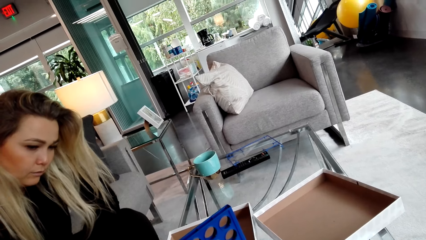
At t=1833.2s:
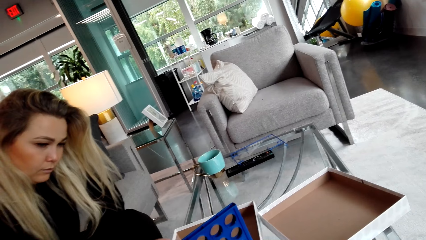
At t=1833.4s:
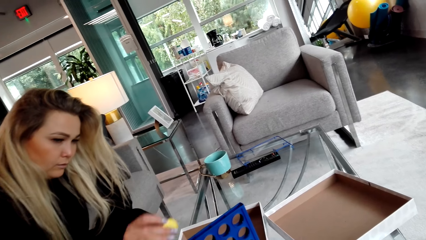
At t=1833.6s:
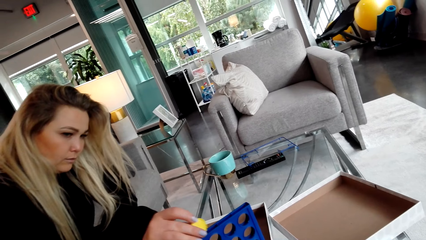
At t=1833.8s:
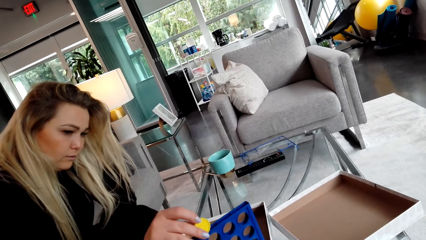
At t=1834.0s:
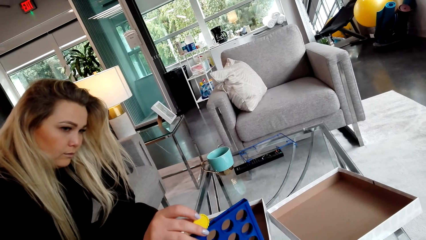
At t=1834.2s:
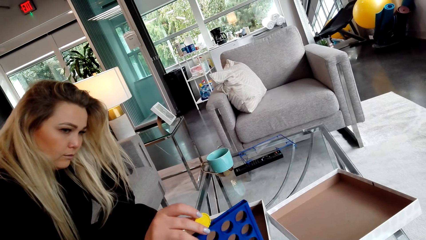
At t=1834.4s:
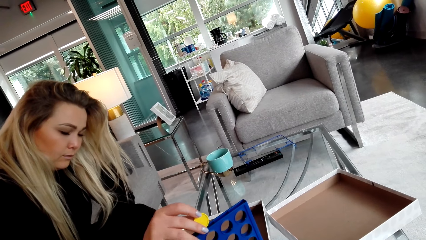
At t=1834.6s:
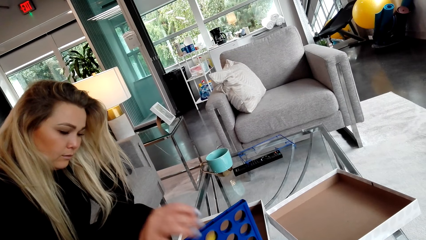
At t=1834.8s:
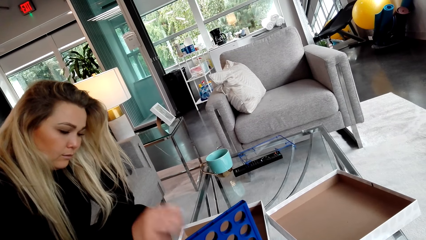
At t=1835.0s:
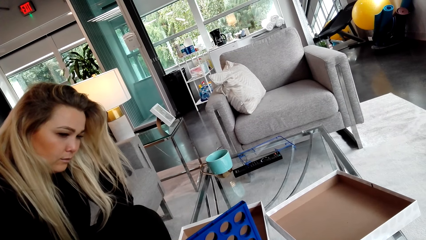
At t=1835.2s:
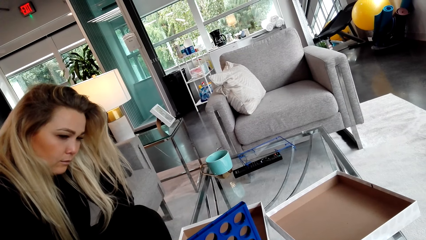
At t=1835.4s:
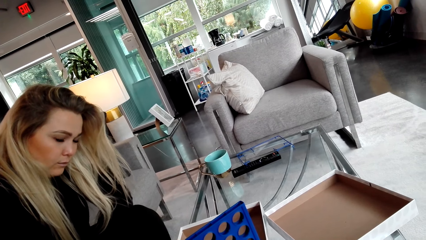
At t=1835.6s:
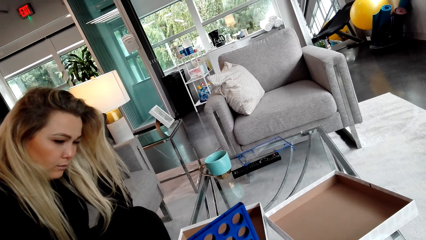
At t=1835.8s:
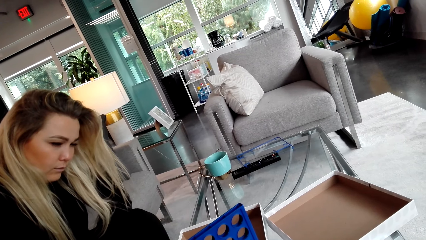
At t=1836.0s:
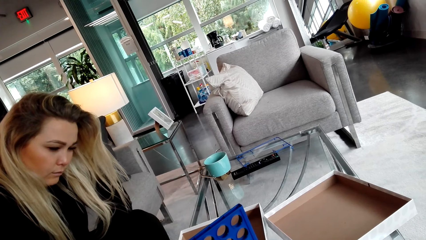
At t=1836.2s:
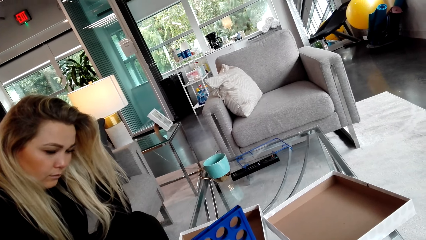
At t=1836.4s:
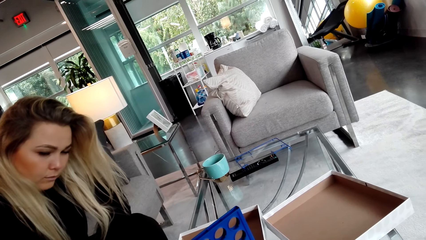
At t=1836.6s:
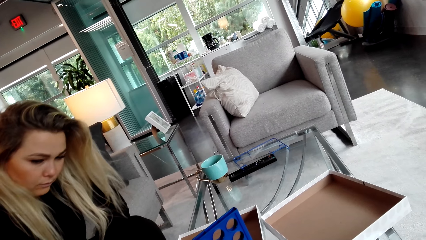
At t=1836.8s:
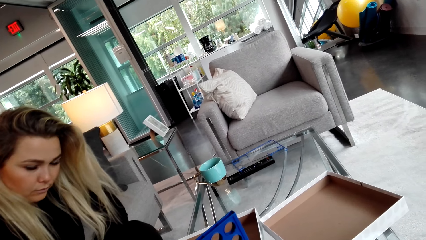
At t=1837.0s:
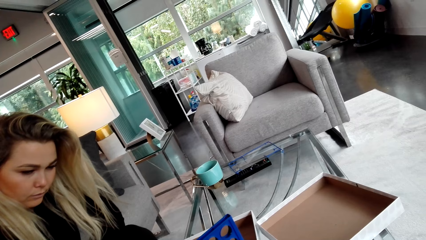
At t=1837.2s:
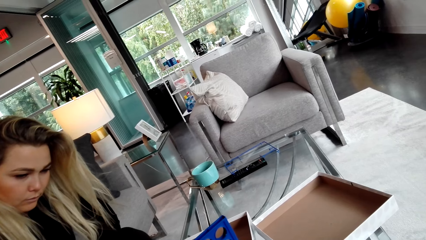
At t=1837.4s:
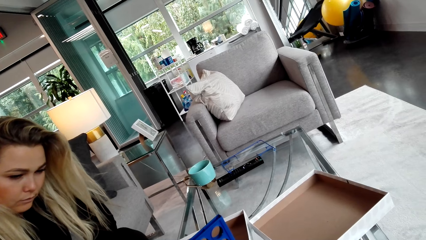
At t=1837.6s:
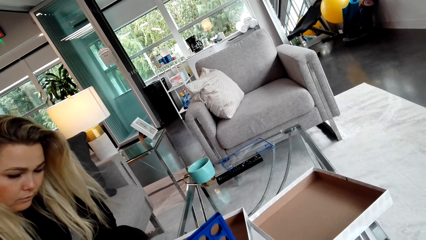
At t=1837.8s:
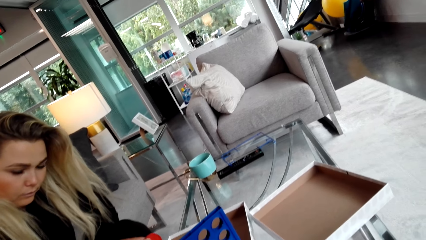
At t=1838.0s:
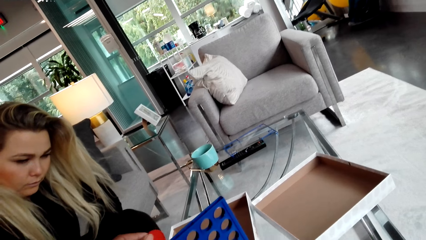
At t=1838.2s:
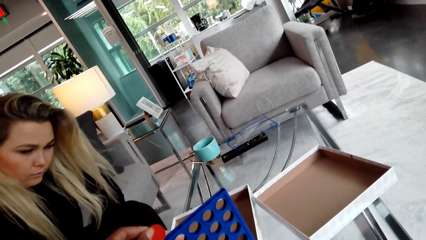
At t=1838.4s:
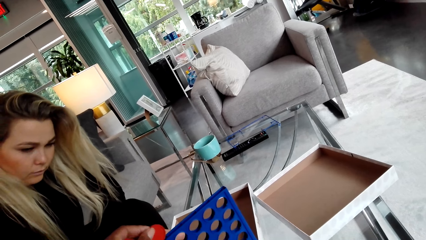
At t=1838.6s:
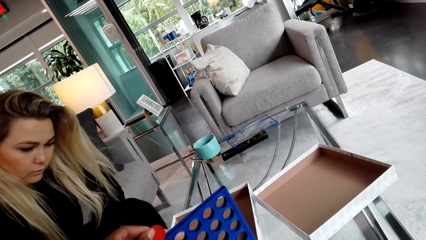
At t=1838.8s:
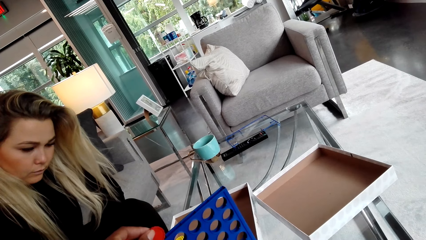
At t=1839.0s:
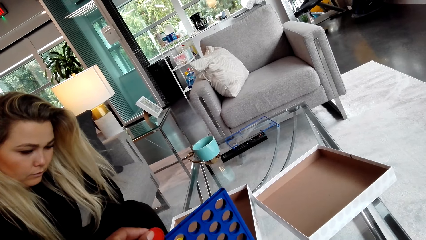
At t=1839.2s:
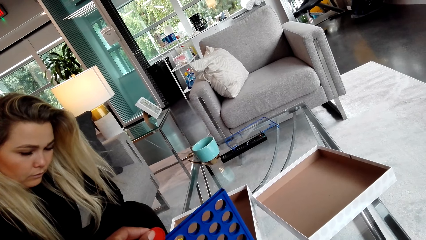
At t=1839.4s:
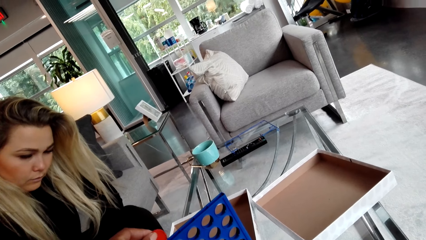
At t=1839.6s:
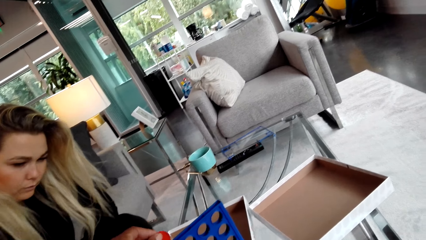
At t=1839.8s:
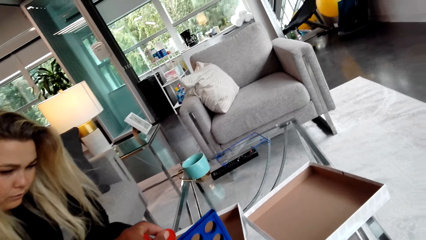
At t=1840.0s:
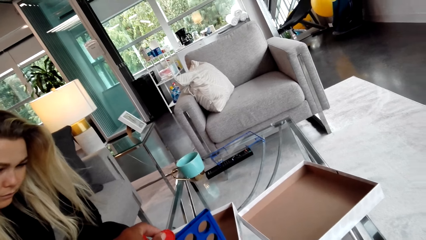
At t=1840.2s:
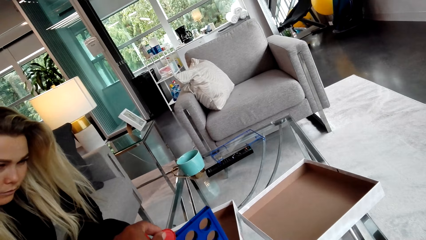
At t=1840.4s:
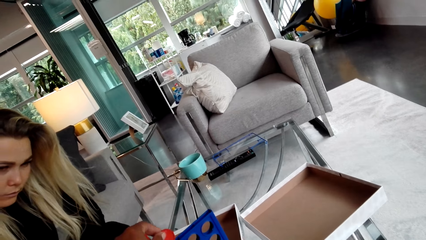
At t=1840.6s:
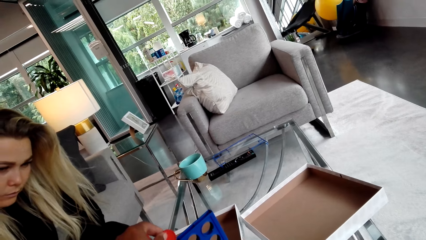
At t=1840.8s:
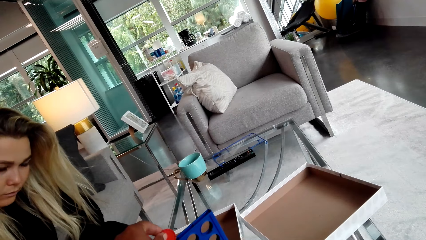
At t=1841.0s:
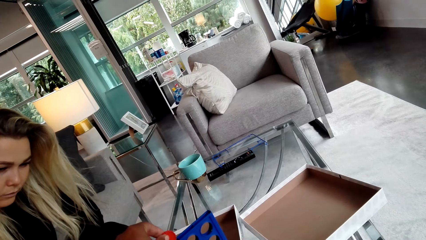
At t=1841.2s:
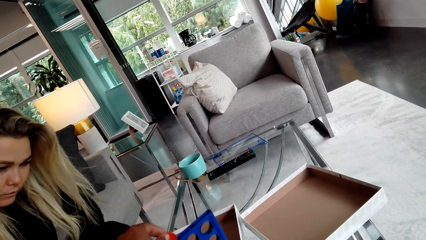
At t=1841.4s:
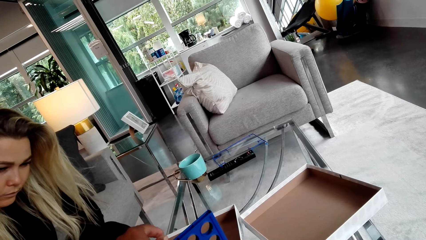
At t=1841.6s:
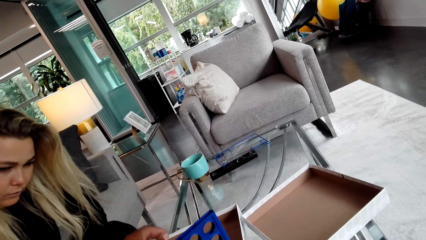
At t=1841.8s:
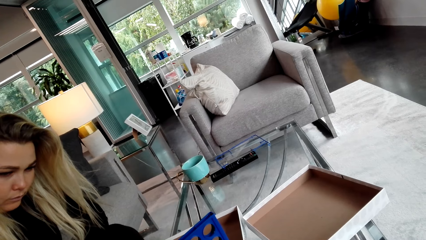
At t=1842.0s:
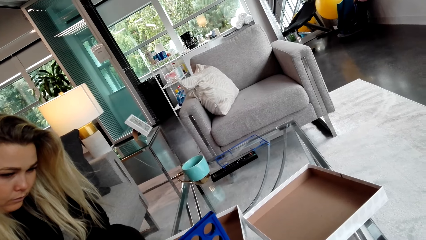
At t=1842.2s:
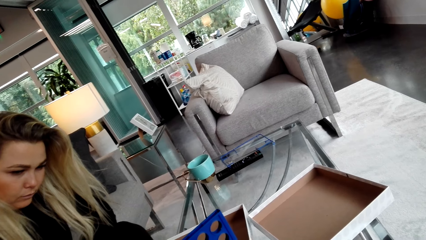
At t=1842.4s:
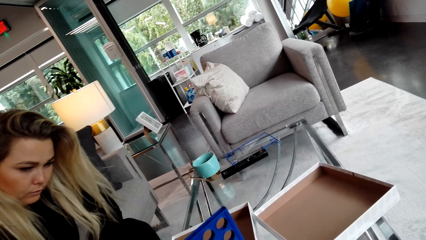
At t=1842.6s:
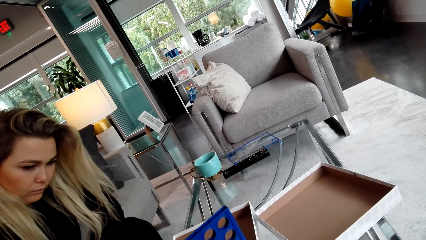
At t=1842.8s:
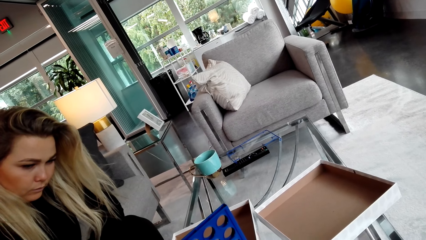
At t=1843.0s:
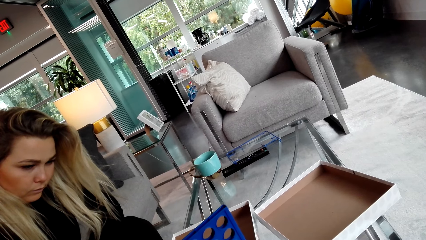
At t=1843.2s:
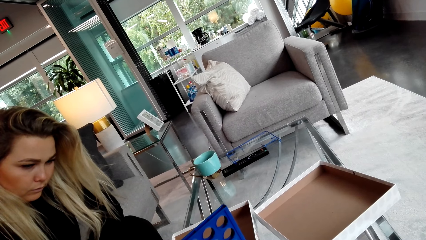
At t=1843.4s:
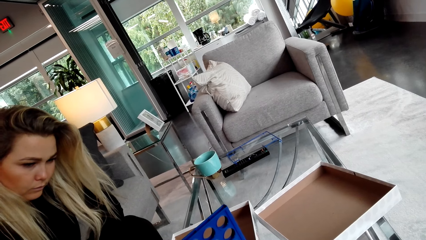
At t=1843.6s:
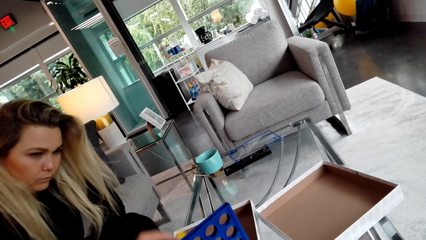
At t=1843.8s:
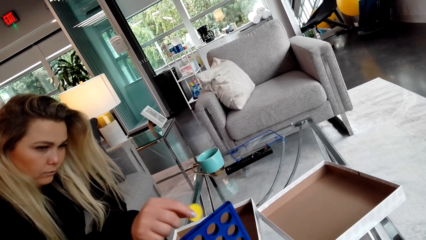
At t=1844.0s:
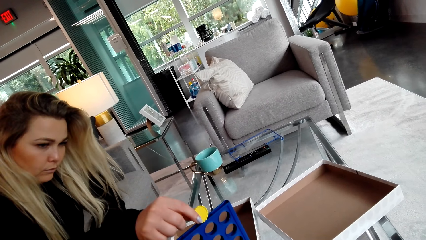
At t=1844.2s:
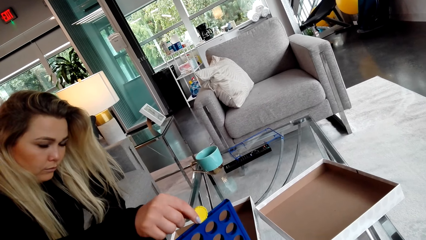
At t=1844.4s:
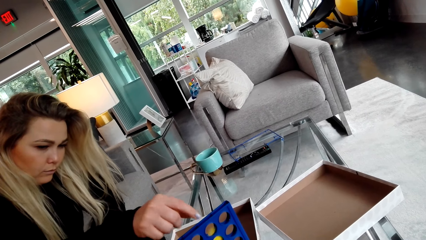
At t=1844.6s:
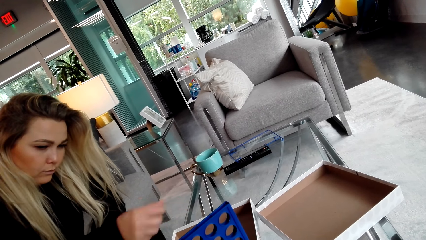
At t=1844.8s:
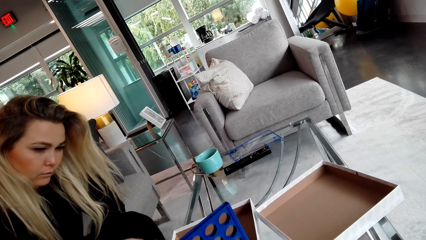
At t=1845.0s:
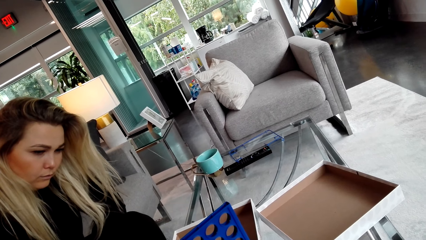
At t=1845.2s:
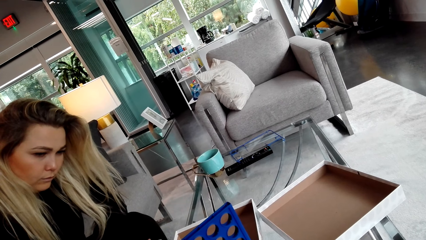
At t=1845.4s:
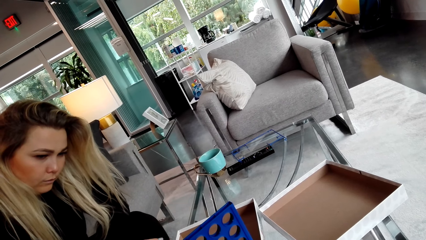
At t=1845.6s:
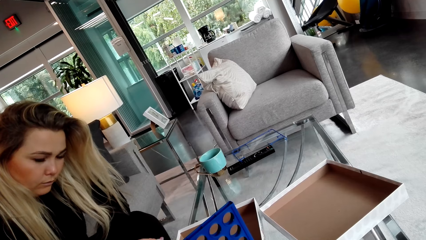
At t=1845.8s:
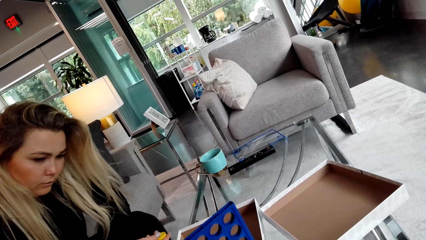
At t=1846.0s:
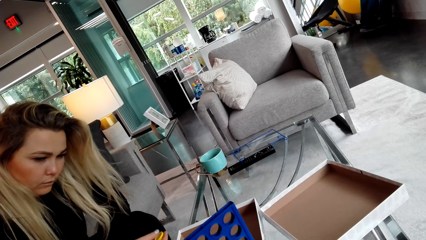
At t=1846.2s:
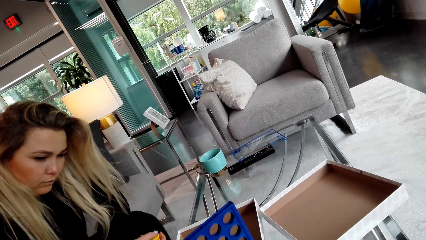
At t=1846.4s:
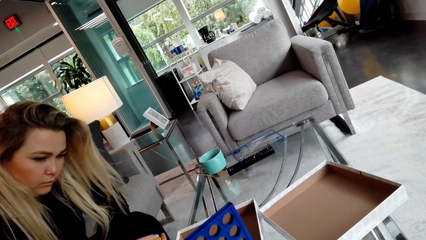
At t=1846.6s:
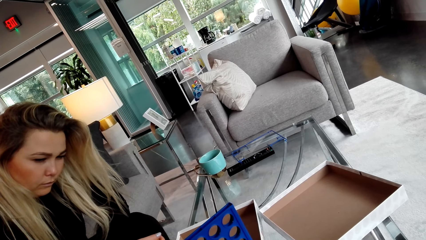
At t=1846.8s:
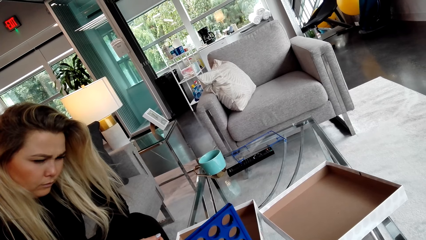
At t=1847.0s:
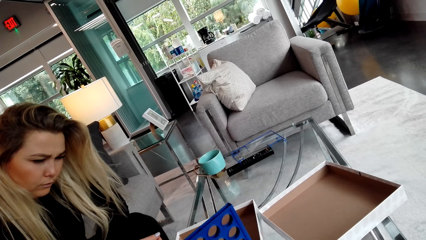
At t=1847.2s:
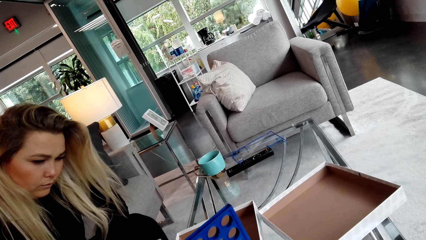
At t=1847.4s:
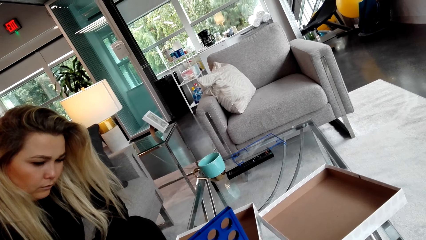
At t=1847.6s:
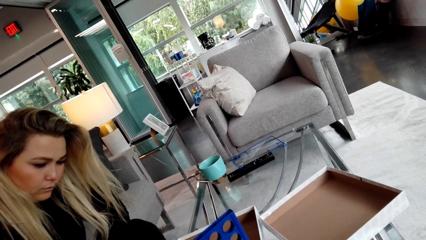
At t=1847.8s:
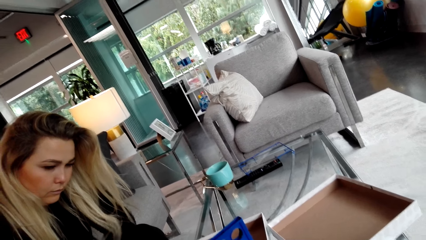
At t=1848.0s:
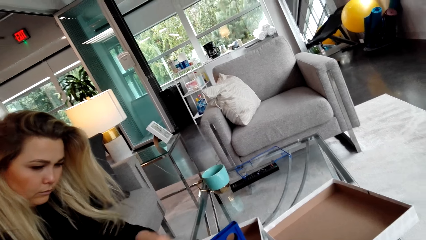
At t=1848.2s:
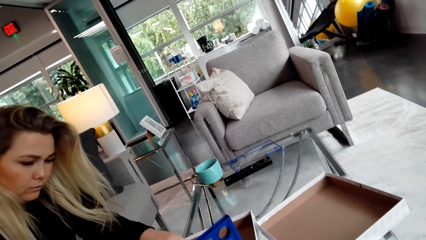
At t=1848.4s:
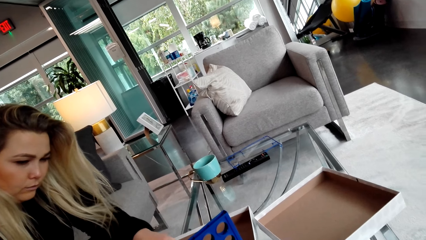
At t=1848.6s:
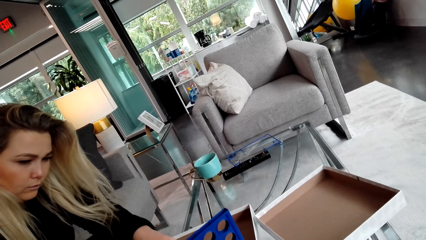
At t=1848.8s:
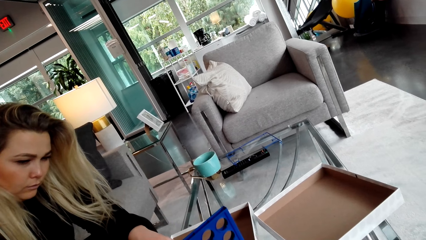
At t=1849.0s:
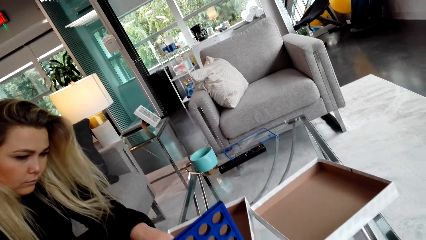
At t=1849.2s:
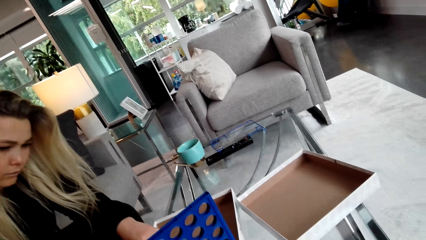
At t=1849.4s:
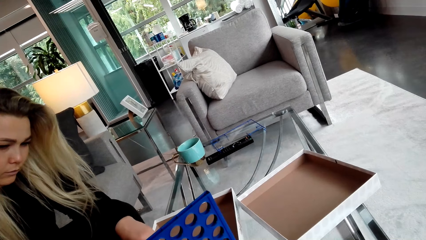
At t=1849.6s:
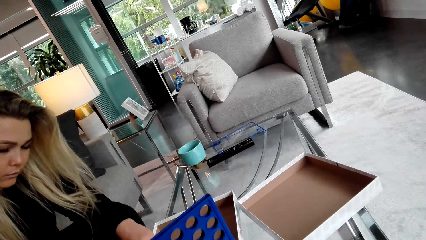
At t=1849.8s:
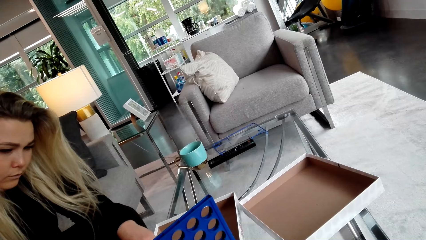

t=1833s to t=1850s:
A woman places a lid in the crate. The woman picks the lid. The camera wearer looks around the room. They put a bottle cap in something. The woman places the lid in the crate and picks the lid.
